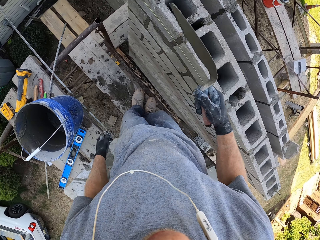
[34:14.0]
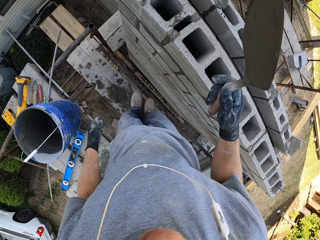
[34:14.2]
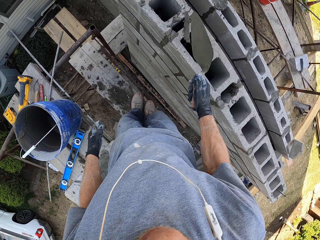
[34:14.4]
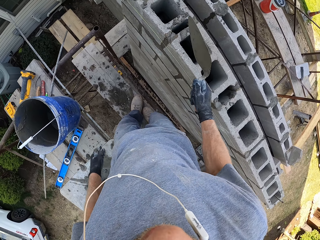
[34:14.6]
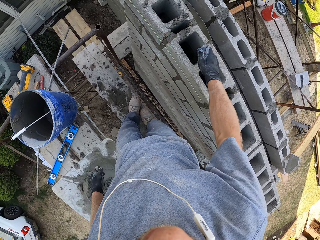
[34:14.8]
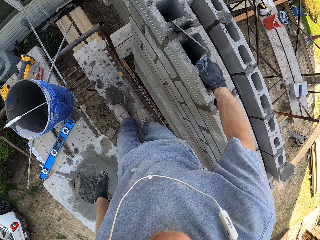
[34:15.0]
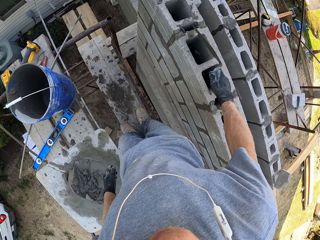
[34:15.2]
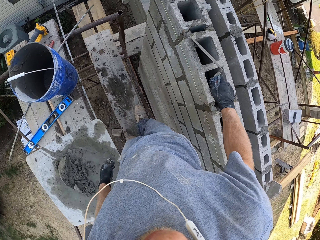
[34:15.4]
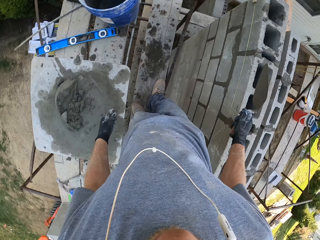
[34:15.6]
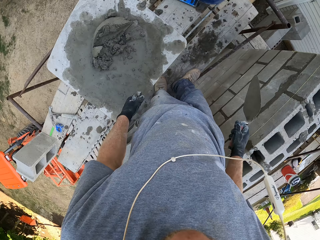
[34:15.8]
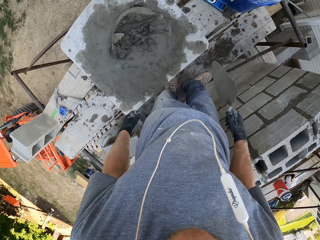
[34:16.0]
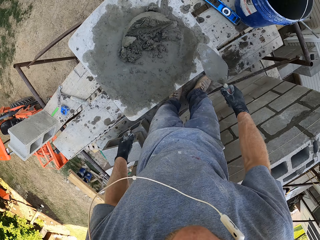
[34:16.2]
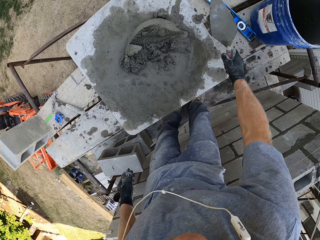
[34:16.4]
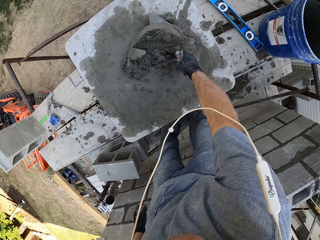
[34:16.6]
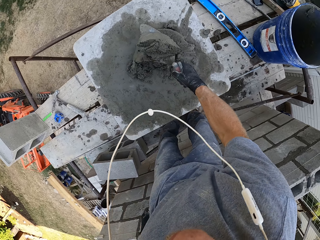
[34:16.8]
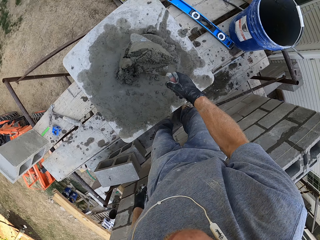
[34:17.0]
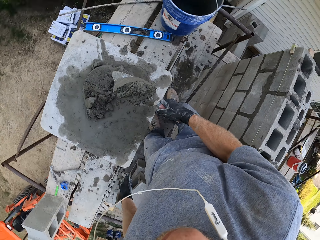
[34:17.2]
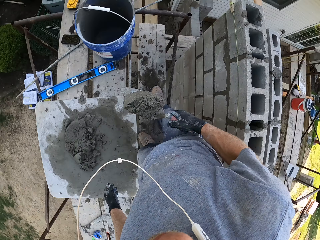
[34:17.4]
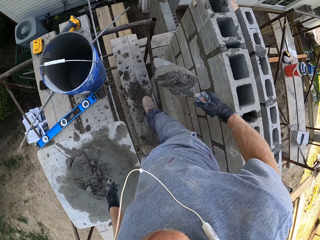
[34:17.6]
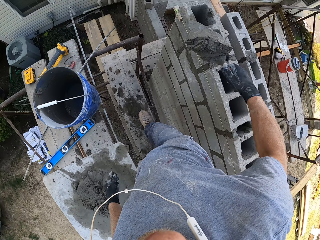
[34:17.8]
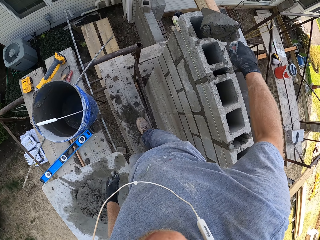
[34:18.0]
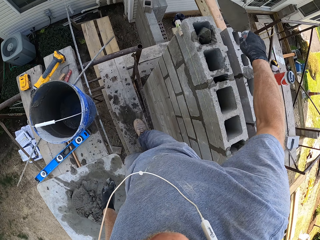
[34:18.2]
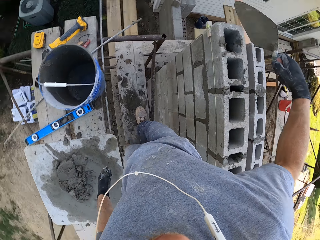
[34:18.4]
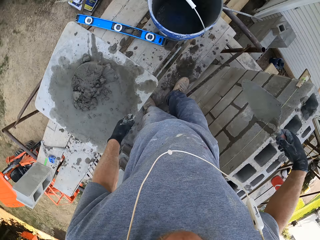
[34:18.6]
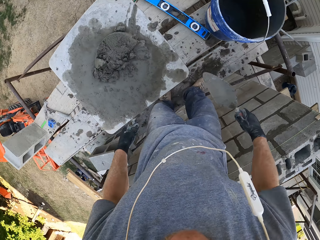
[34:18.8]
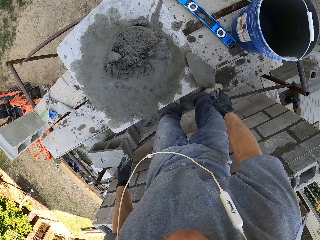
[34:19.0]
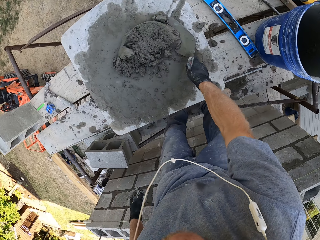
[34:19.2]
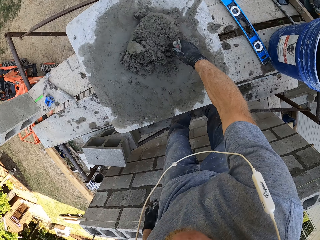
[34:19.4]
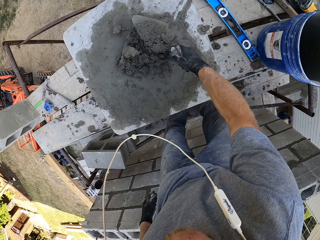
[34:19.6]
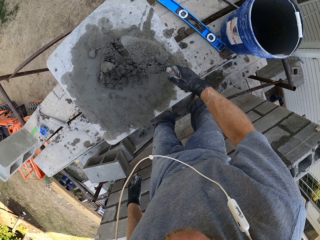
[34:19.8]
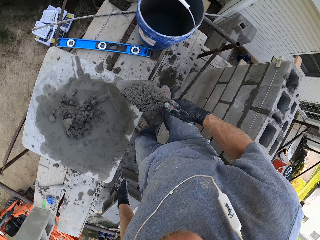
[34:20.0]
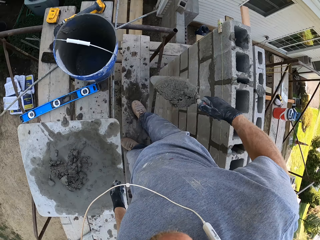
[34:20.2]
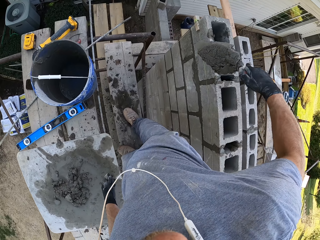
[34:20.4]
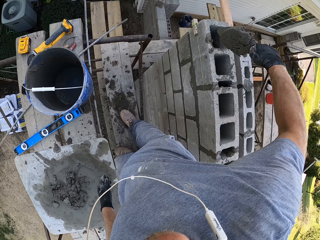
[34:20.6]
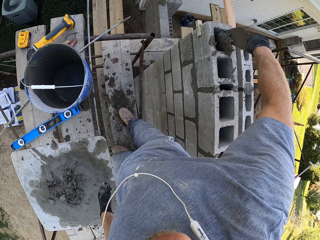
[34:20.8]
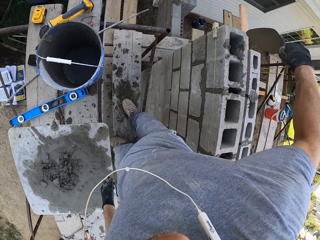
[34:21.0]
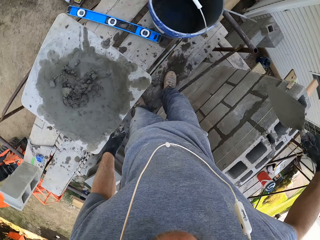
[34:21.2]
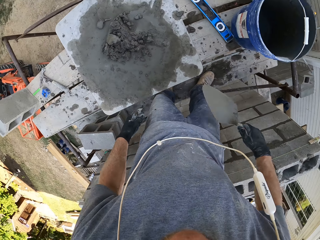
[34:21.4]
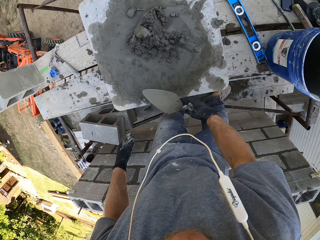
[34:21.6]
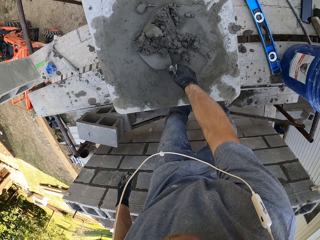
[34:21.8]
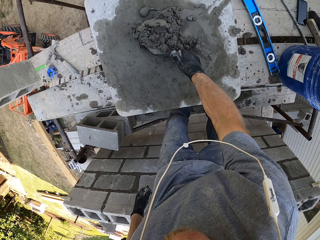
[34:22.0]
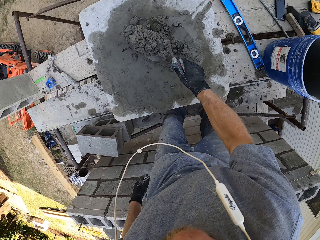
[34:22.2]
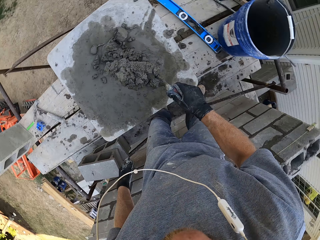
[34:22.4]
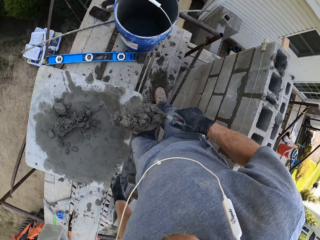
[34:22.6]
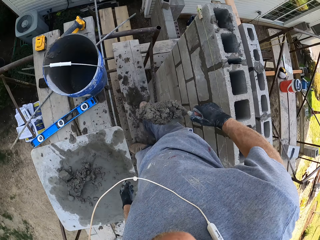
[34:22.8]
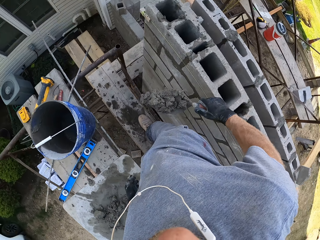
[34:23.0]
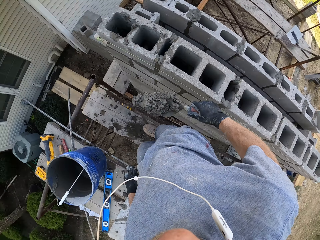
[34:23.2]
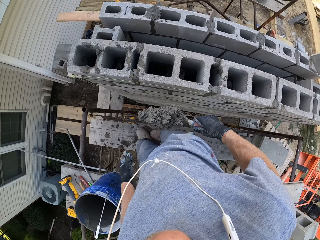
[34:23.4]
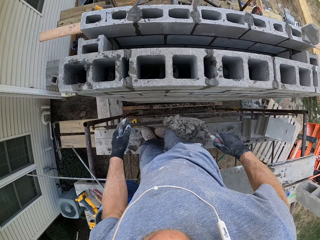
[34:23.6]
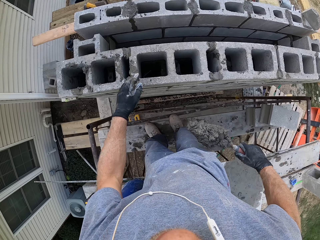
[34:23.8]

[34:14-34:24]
The camera wearer scoops some mortar. They pour the mortar. They scoop some mortar. They pour the mortar. They scoop some mortar.

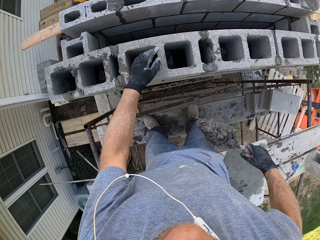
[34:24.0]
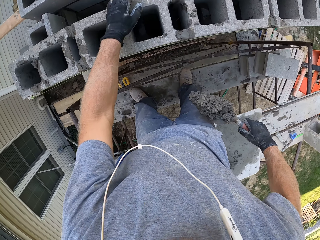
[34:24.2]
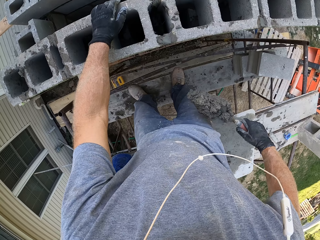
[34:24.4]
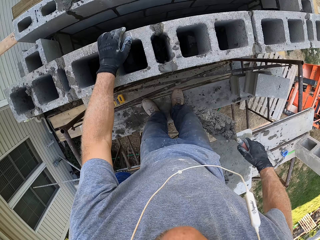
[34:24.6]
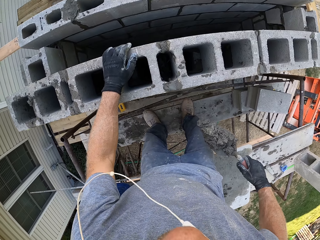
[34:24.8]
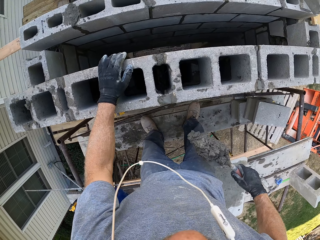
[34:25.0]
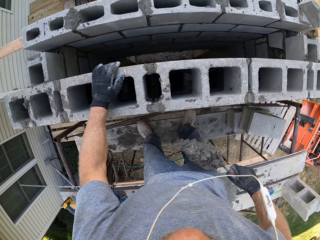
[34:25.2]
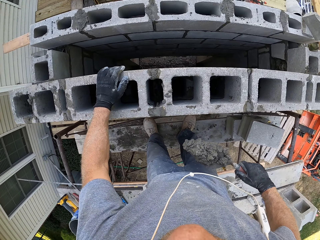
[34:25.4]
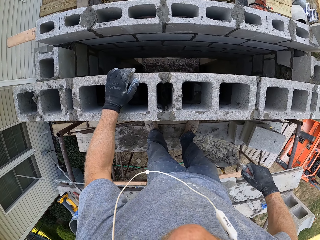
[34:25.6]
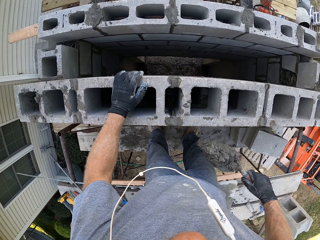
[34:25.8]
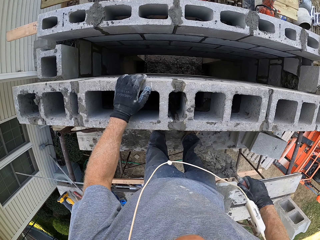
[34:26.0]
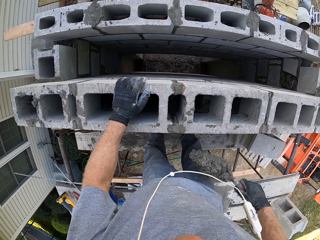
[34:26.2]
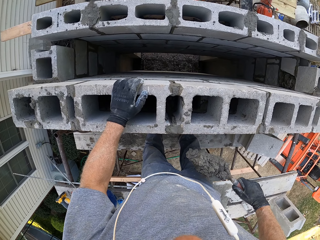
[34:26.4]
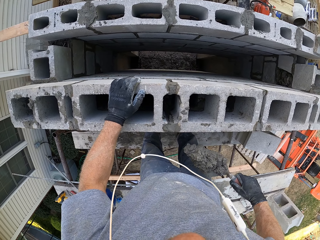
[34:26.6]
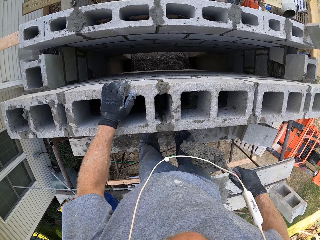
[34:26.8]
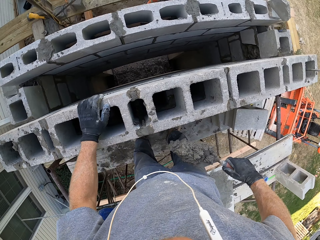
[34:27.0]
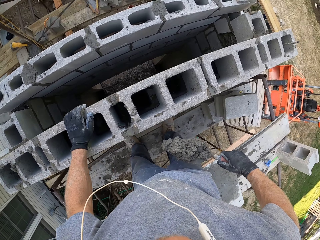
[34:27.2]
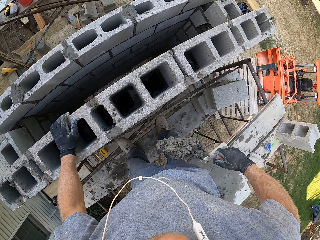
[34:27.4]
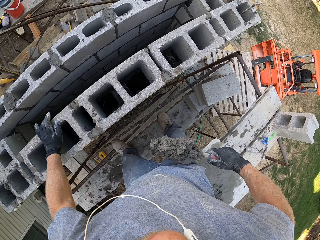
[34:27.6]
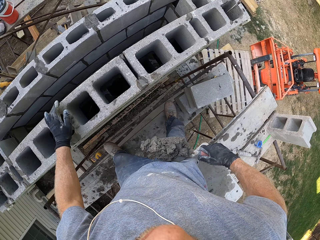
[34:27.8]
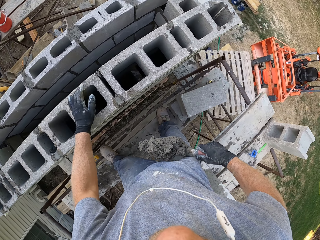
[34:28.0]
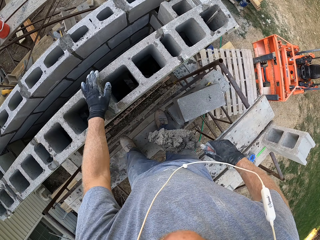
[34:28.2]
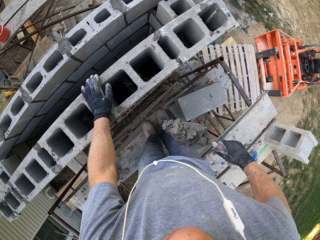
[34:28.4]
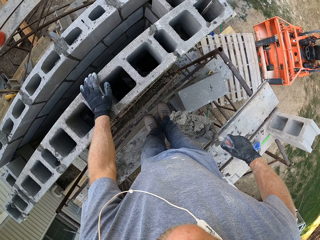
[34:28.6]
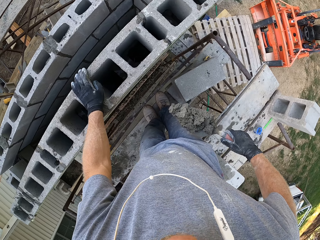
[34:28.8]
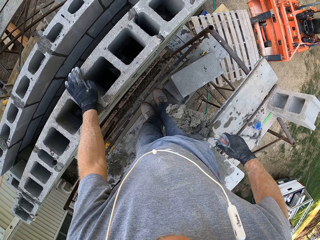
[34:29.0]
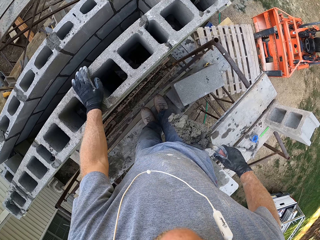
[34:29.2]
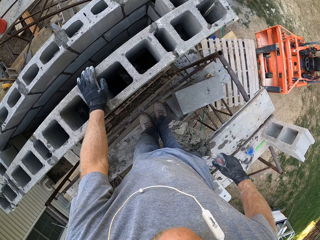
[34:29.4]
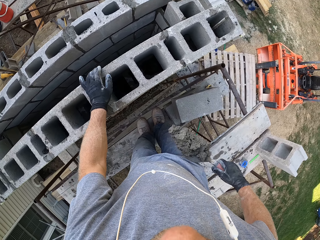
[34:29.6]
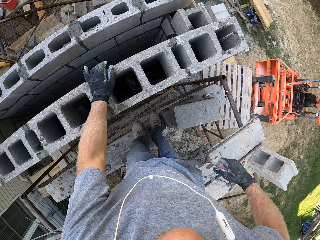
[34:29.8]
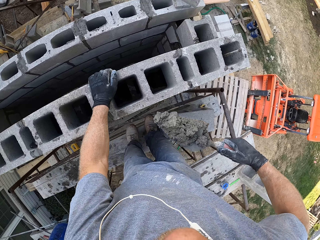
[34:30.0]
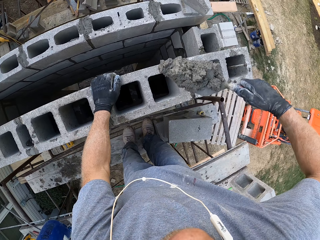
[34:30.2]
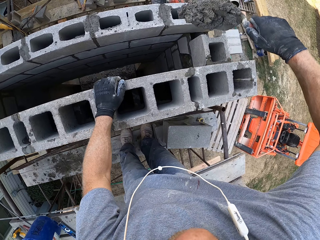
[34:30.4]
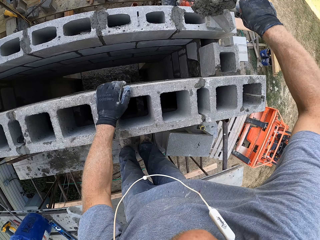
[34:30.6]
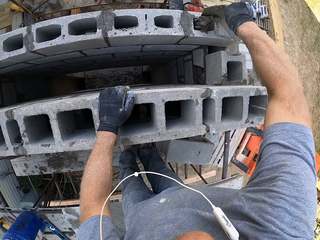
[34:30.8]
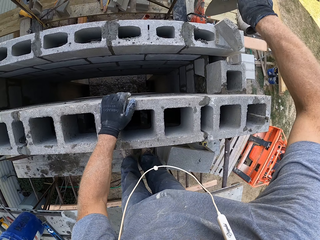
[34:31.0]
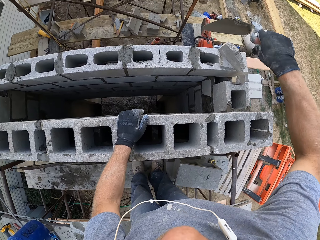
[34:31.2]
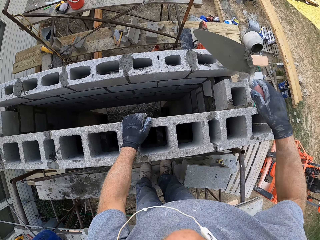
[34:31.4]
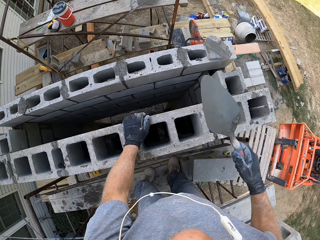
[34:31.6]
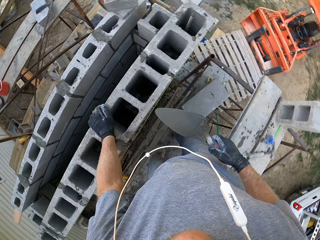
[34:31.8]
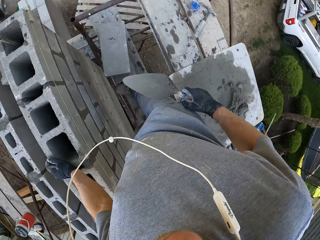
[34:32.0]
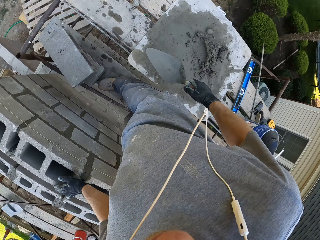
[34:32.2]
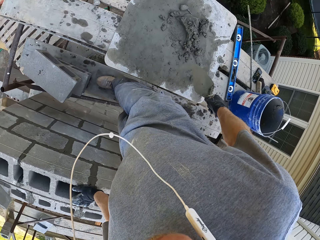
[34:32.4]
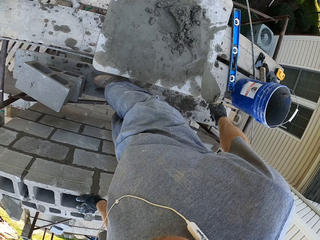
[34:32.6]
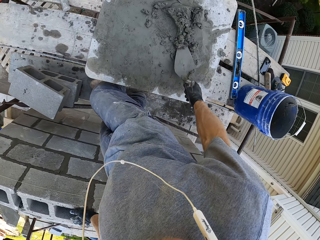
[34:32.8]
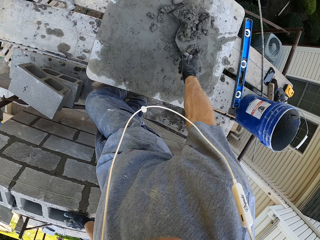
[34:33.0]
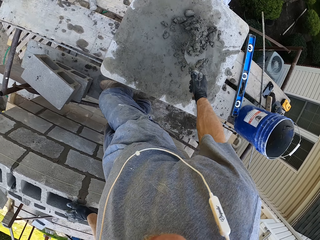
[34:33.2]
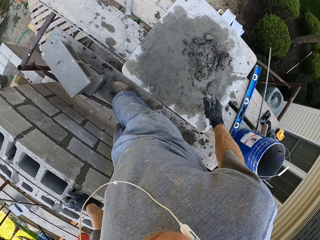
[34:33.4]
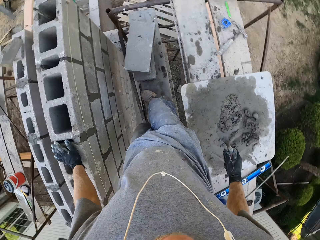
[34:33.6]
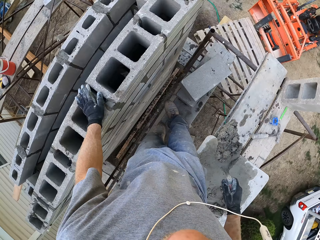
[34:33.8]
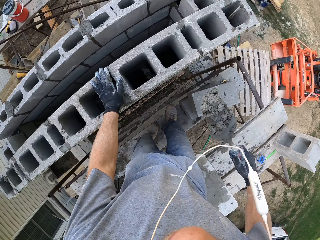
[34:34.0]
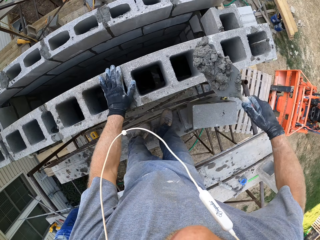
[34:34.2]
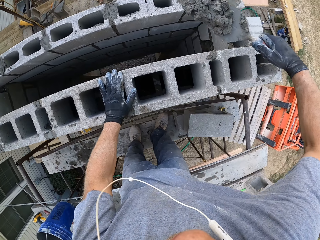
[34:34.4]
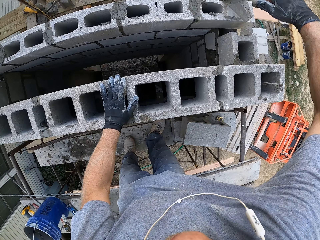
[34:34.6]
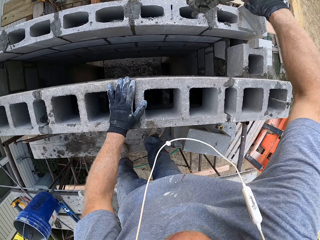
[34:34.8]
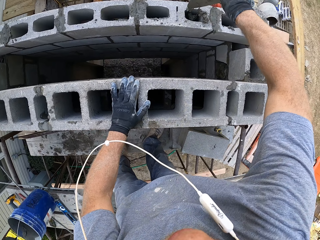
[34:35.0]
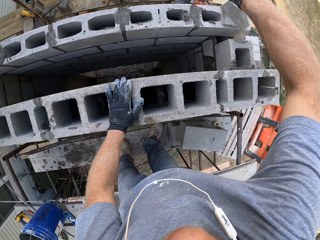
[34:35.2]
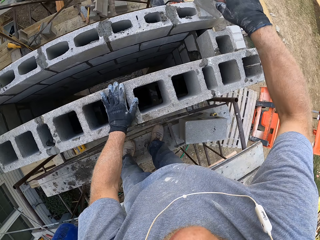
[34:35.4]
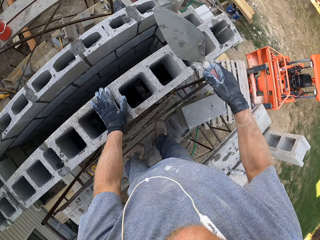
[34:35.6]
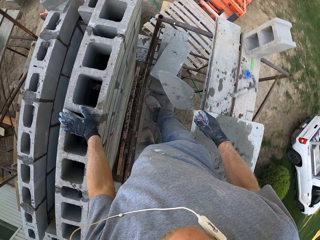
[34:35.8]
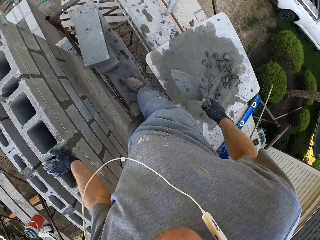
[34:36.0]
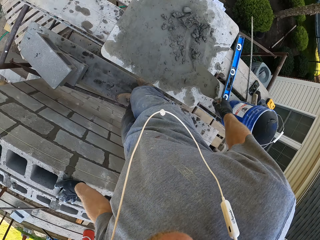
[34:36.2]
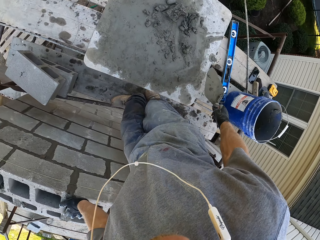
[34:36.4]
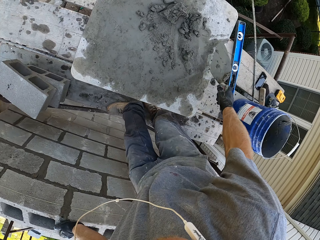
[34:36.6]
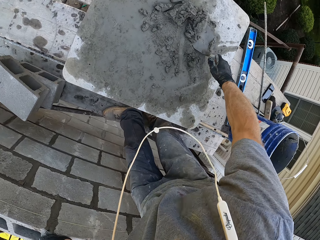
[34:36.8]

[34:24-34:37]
The camera wearer touches the wall. They stare at the wall. They hold the wall. They move. They pour the mortar. They scoop the mortar. They pour the mortar.
